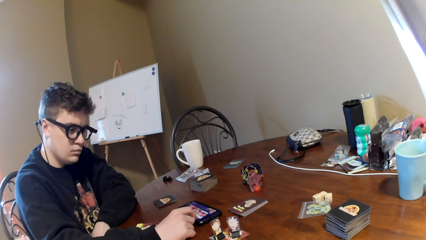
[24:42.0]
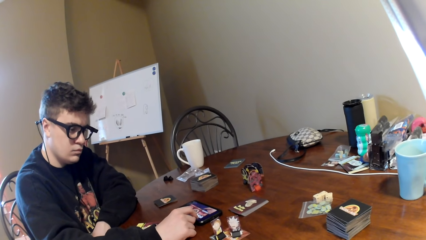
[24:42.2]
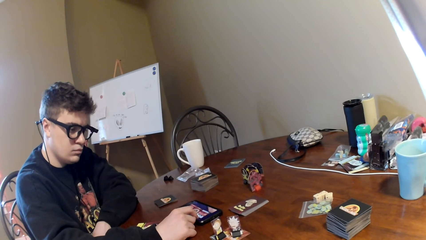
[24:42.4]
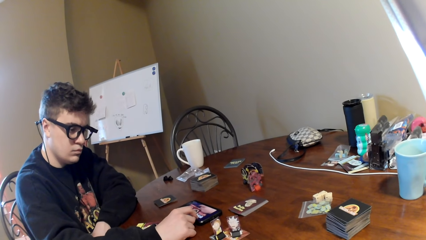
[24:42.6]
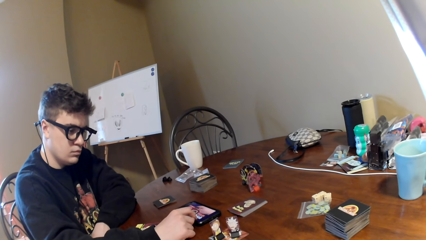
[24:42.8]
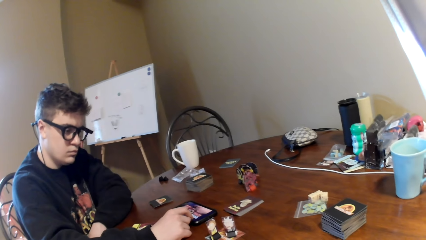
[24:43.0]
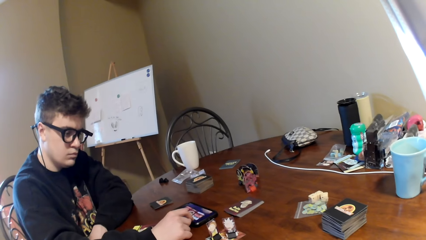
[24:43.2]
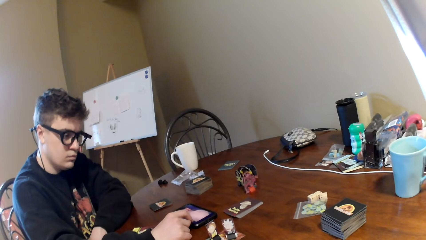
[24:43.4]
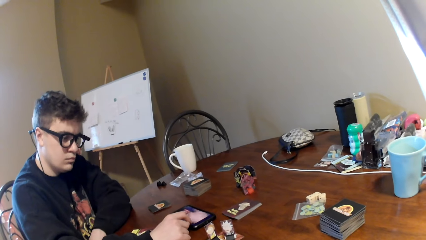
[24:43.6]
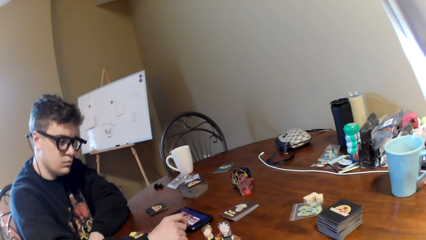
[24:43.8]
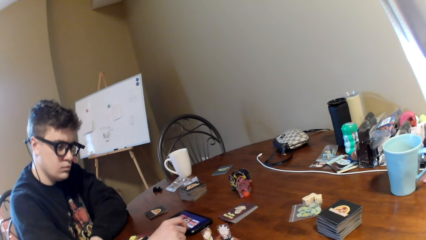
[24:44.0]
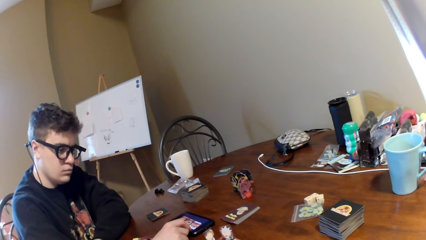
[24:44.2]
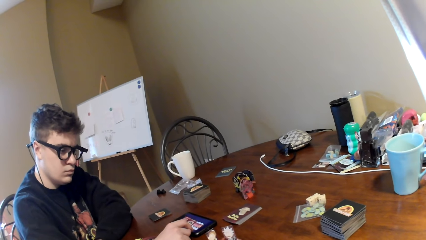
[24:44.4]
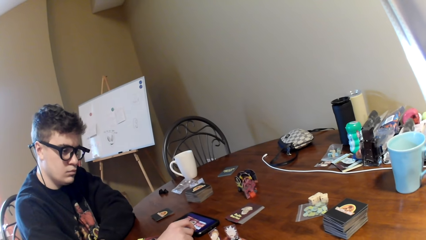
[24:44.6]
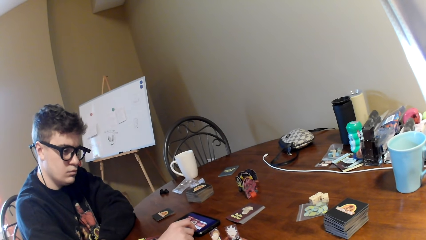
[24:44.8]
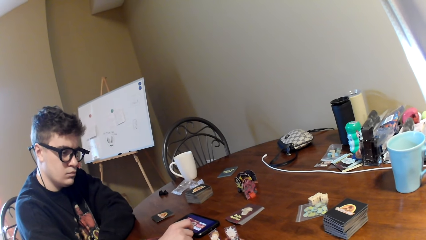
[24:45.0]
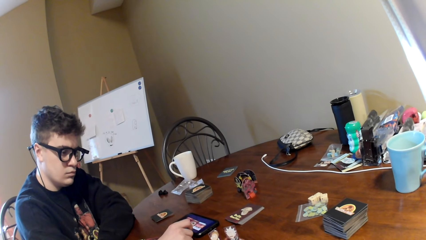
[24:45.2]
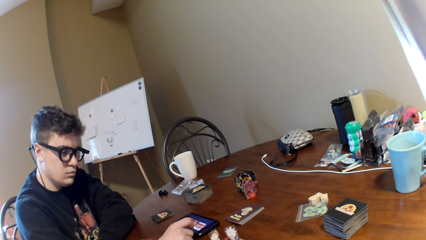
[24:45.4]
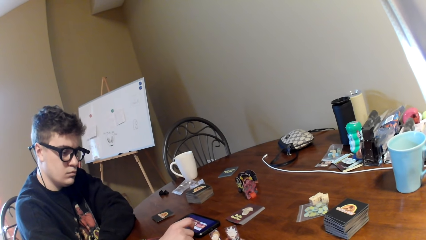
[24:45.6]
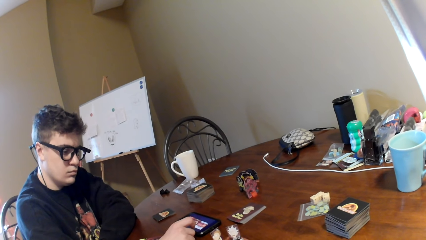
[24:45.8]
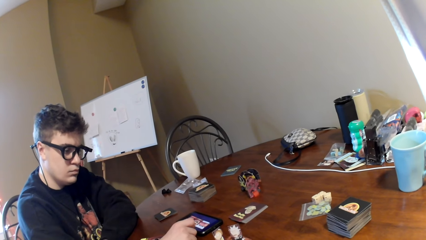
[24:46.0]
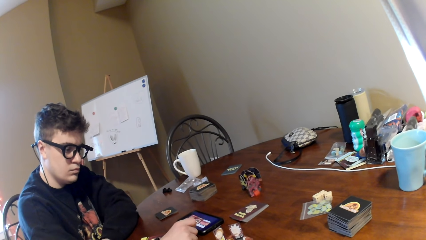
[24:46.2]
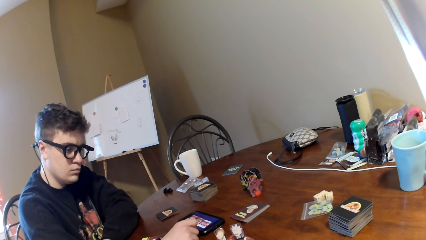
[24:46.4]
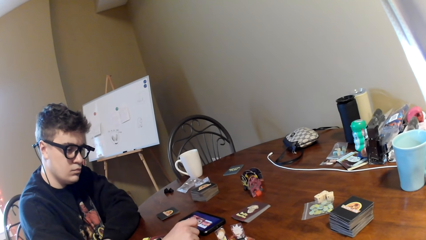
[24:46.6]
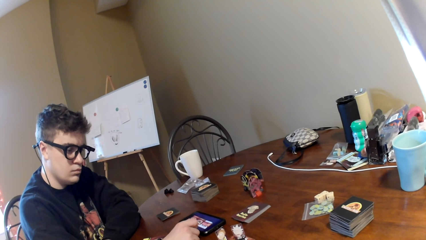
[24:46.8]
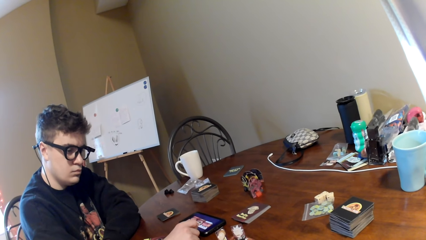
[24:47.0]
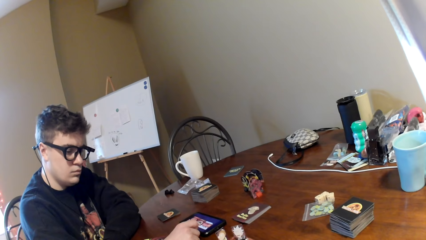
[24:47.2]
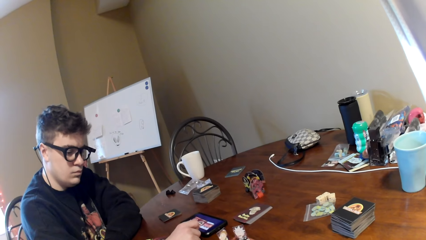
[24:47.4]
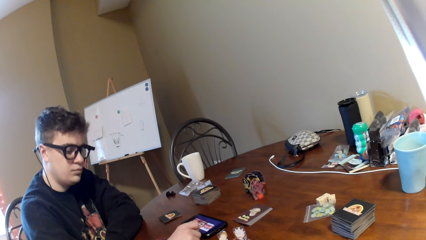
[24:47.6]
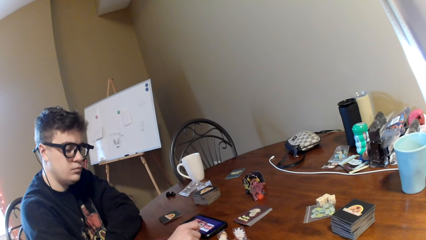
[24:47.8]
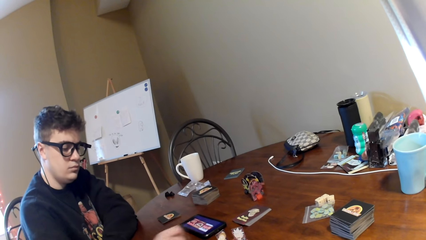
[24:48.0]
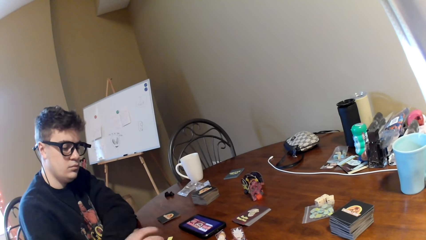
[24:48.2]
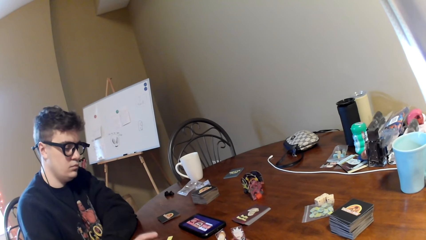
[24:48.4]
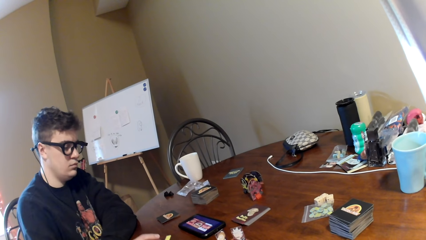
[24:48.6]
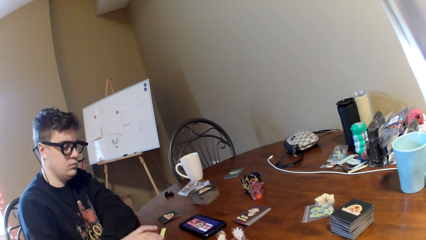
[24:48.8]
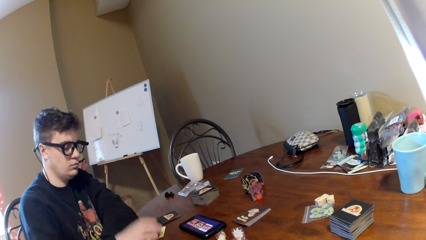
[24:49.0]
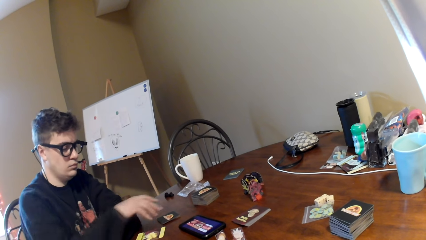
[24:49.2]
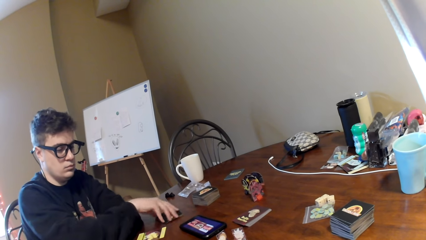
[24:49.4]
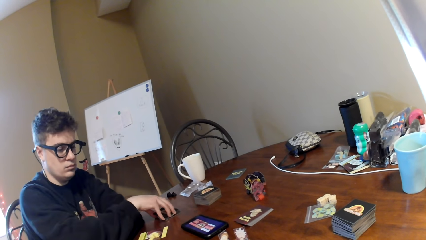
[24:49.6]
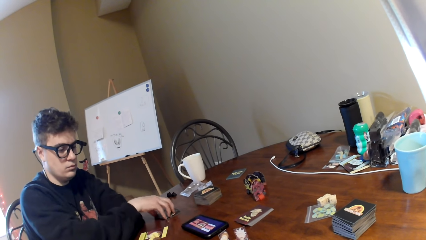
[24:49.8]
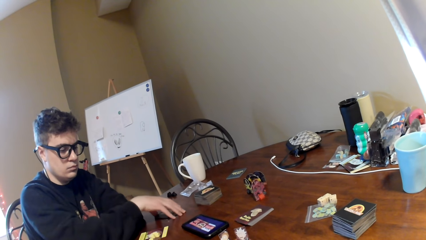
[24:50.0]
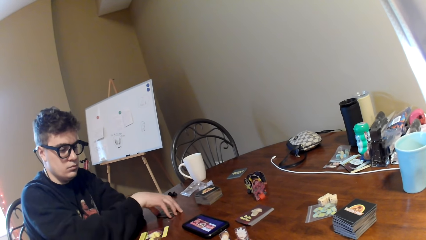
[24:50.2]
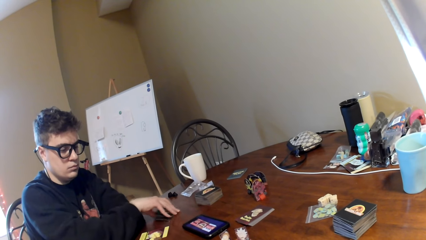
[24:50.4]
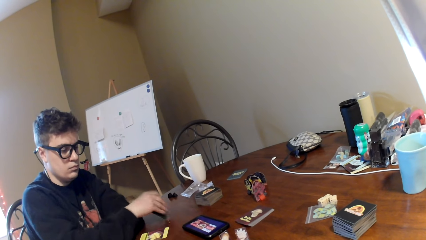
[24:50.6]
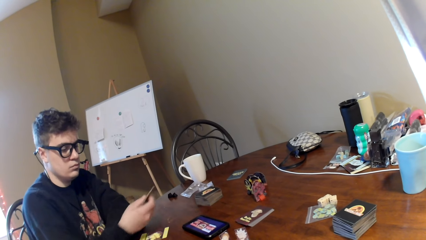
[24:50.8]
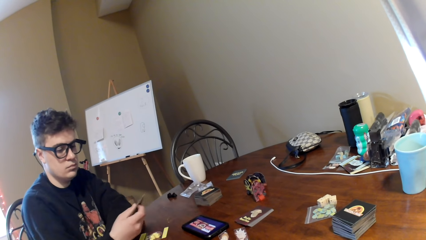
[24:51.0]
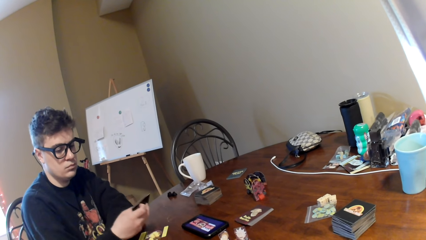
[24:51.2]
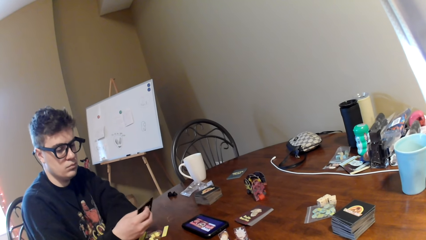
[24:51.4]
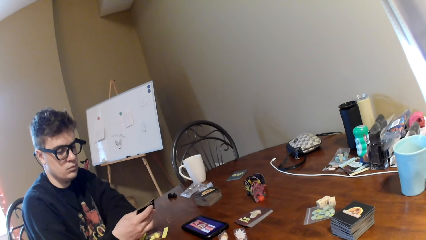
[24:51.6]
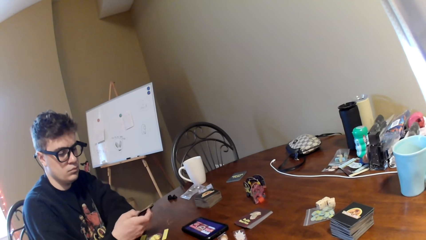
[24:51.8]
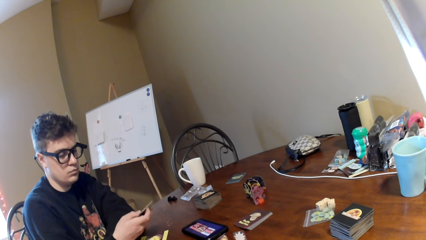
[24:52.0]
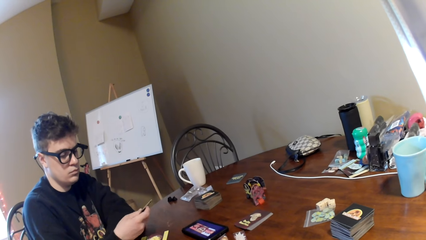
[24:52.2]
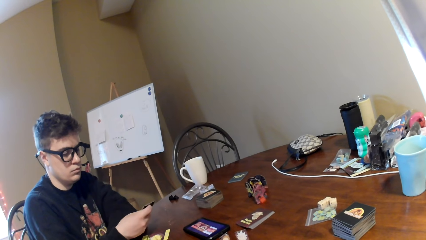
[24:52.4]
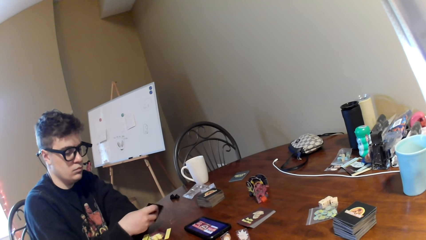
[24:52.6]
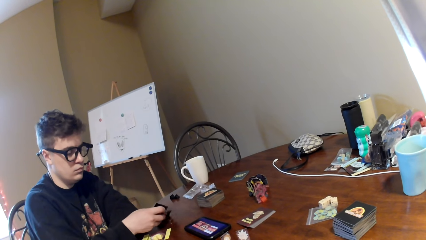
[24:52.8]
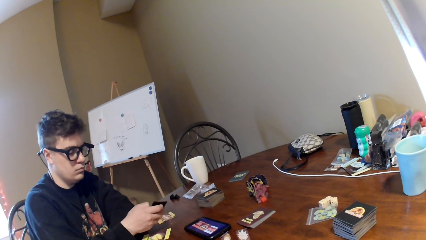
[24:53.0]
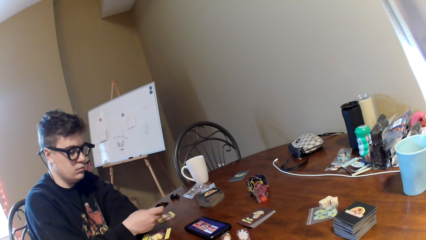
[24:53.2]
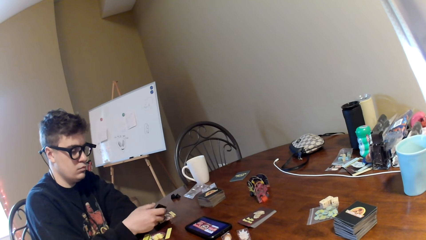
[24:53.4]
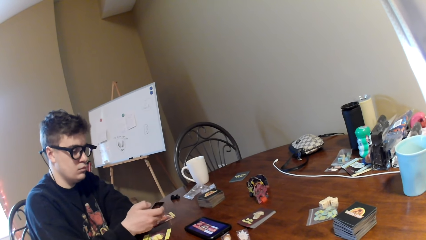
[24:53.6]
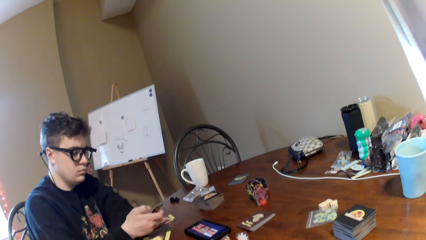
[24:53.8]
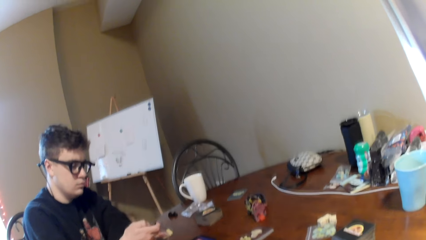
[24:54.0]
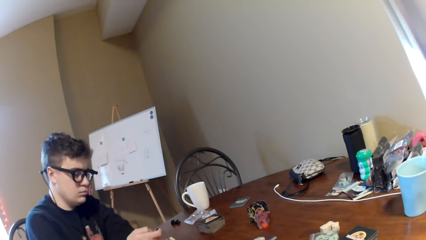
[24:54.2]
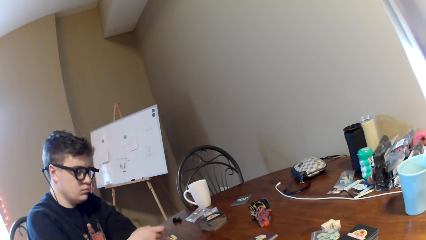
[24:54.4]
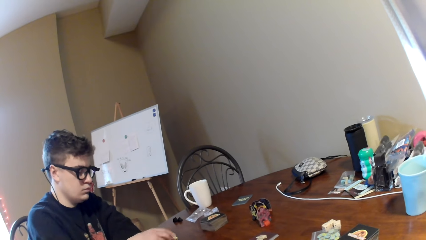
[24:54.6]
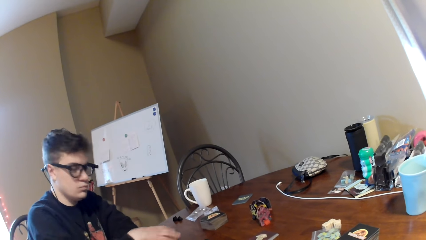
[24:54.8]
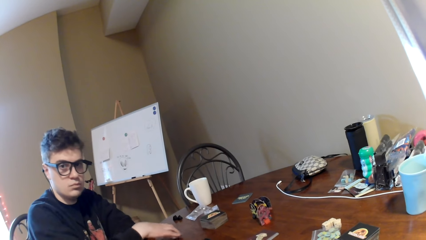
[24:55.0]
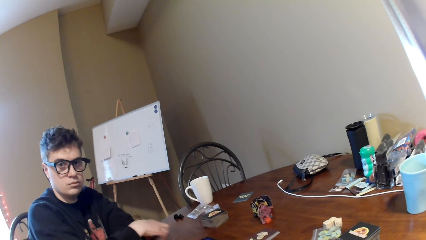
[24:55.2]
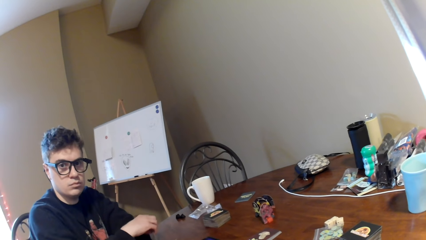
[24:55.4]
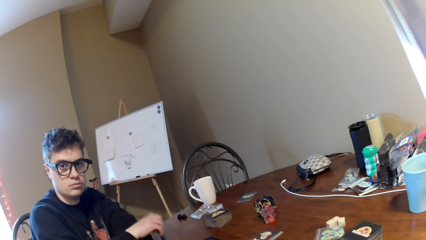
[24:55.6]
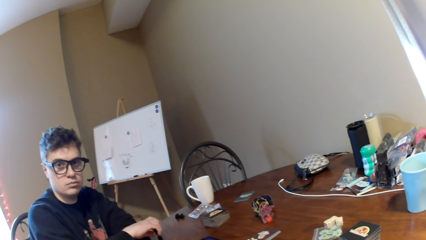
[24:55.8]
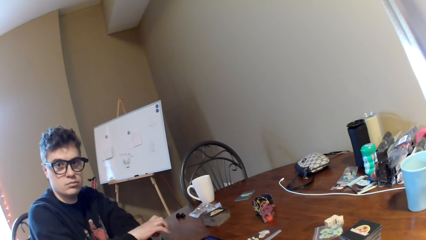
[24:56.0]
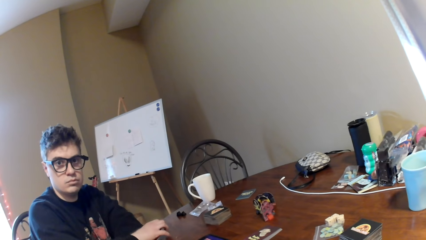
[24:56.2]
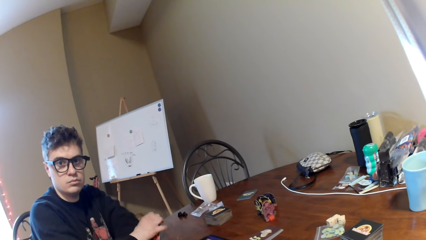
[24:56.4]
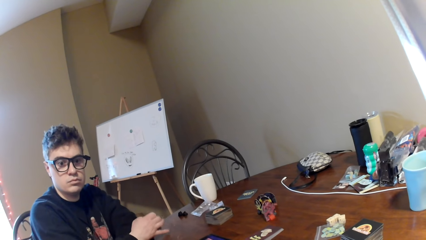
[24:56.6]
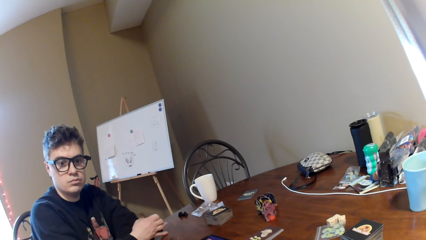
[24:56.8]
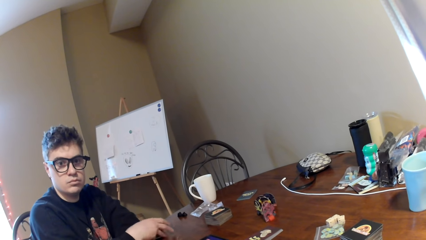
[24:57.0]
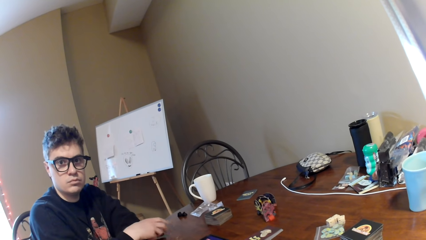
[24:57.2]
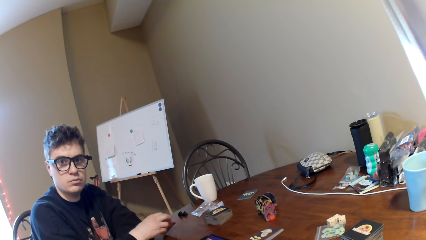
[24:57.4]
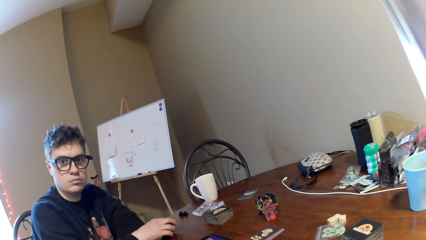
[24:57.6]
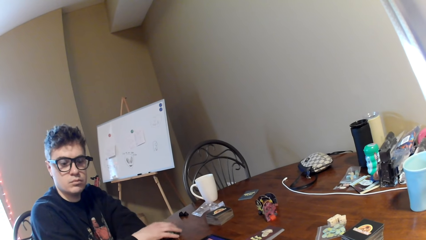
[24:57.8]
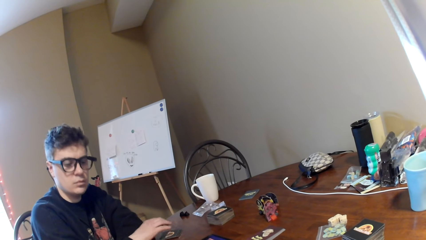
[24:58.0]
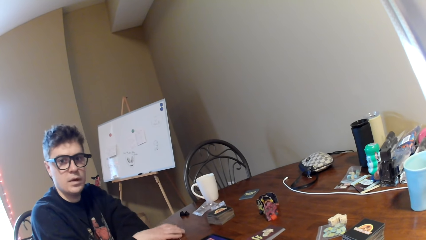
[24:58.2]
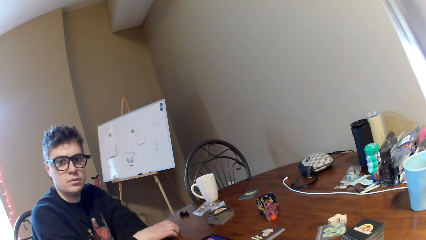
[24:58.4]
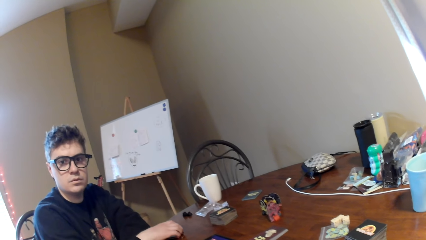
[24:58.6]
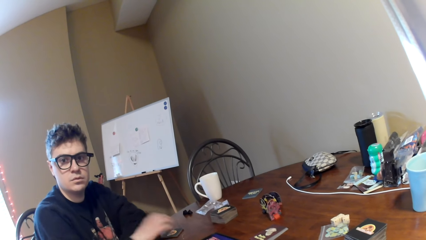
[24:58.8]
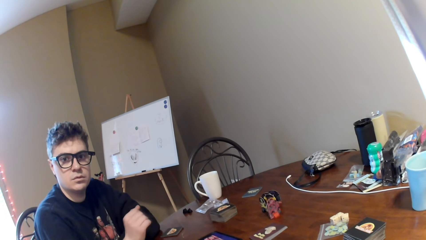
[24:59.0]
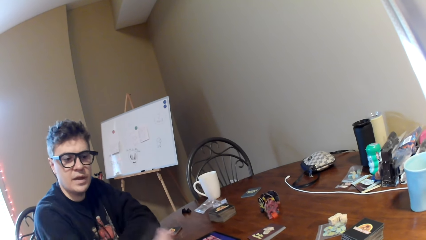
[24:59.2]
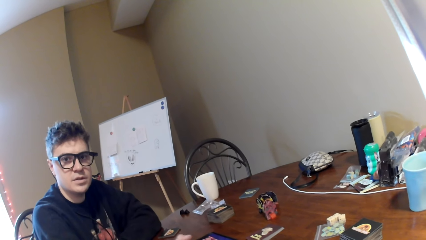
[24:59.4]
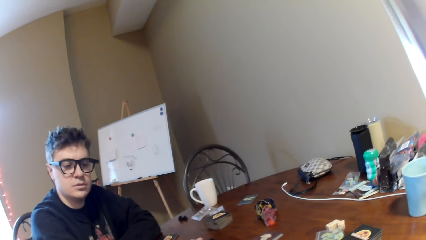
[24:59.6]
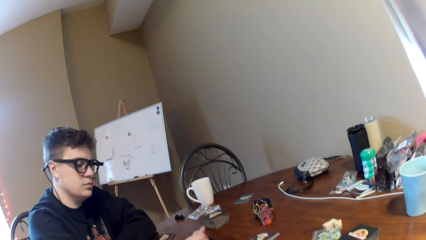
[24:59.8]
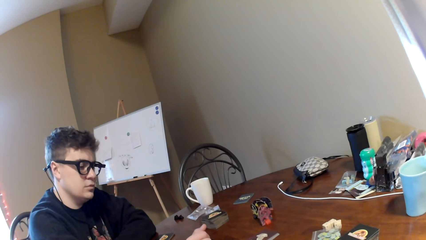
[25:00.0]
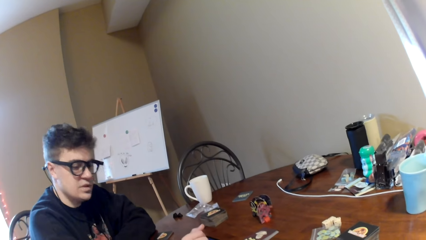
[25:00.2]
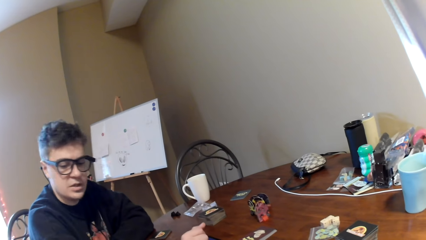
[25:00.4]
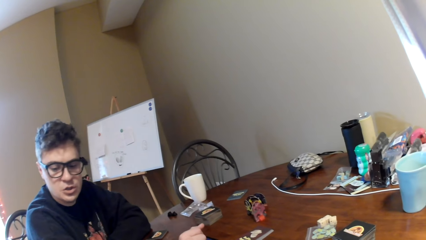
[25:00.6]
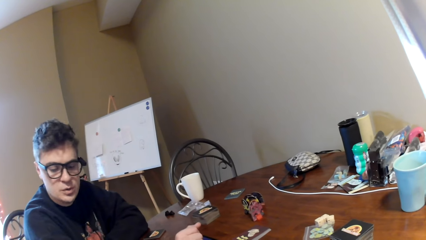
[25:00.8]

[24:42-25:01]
A man looks around a room. The camera wearer interacts with the man. The man picks the cards from a table, puts the card on the table, adjusts the cards on his hand, puts the cards on the table, and moves the hand. The camera wearer interacts with the man. The man adjusts the cards on the table and looks around.
